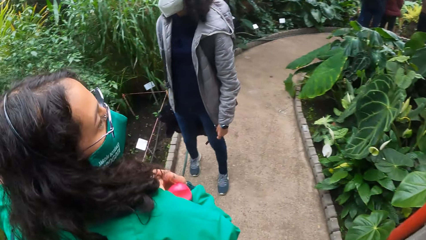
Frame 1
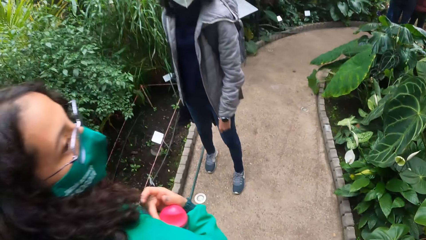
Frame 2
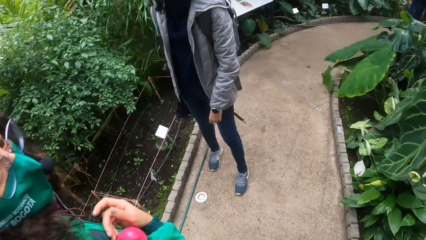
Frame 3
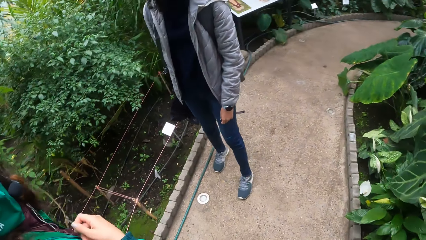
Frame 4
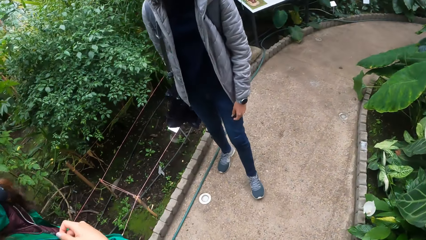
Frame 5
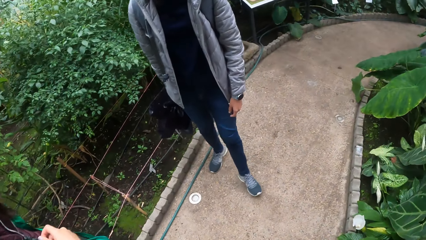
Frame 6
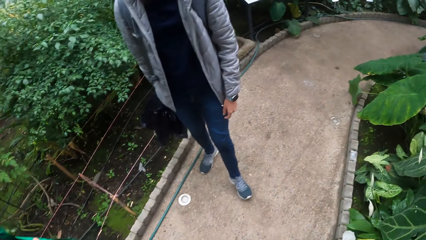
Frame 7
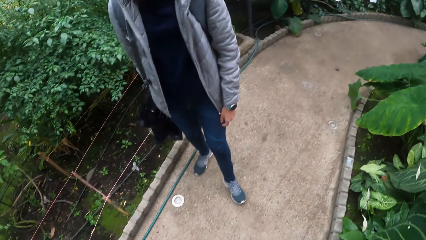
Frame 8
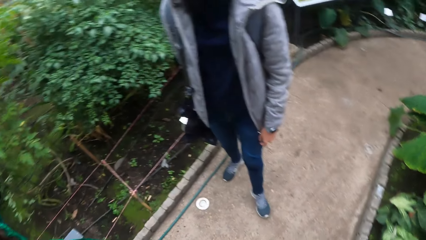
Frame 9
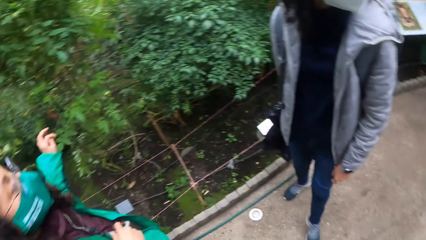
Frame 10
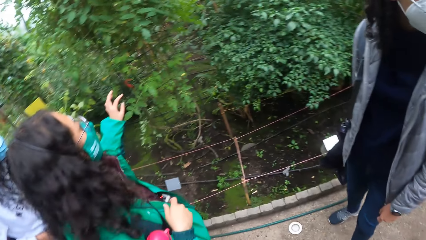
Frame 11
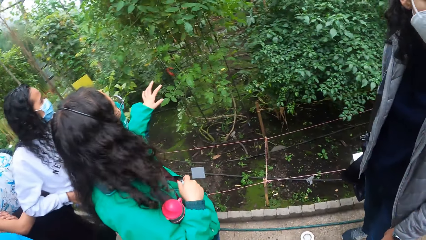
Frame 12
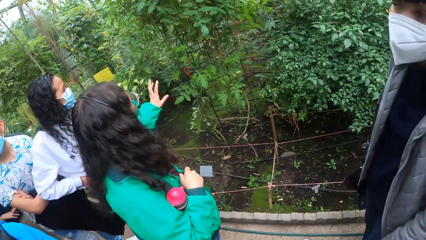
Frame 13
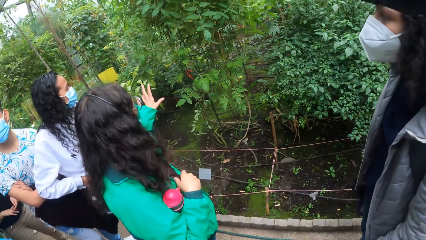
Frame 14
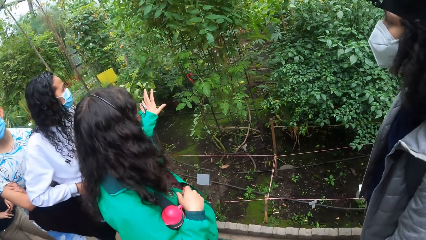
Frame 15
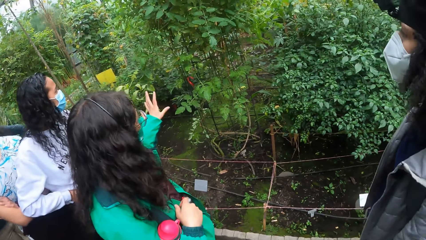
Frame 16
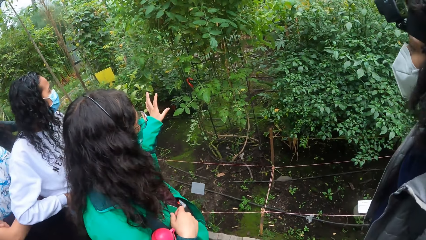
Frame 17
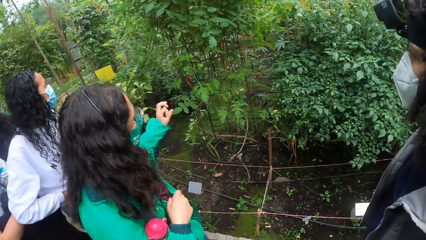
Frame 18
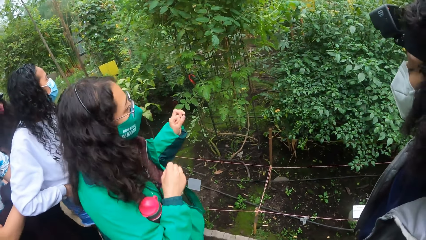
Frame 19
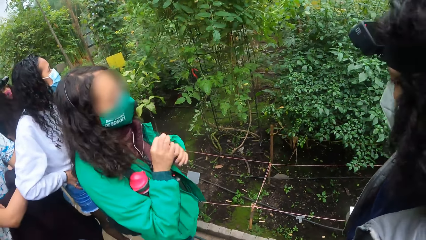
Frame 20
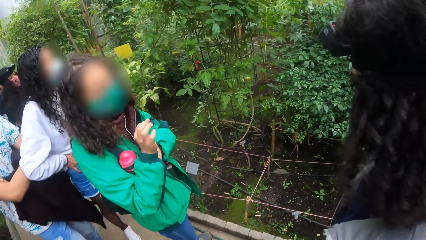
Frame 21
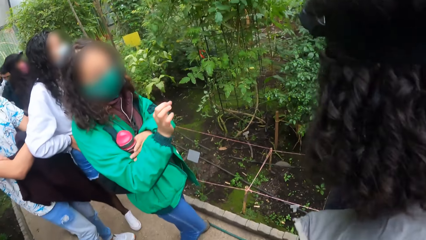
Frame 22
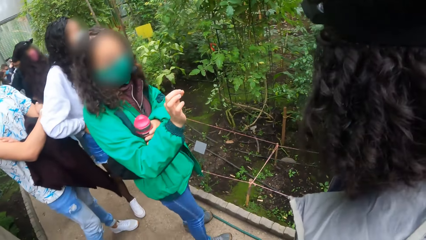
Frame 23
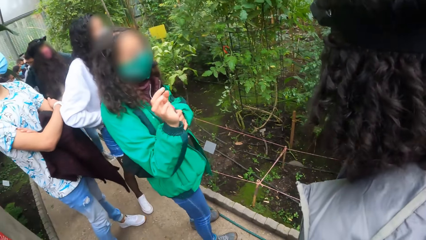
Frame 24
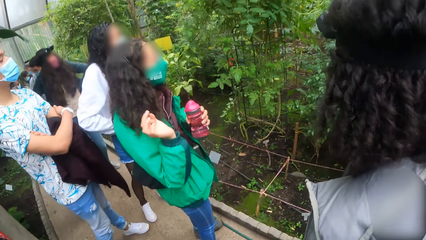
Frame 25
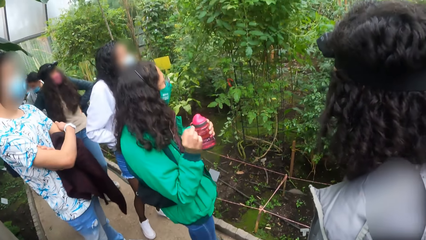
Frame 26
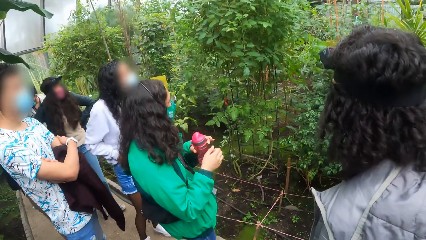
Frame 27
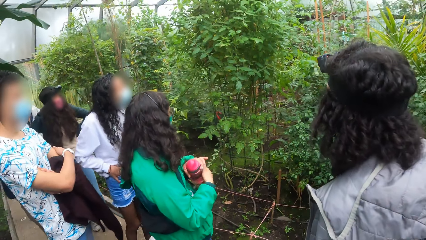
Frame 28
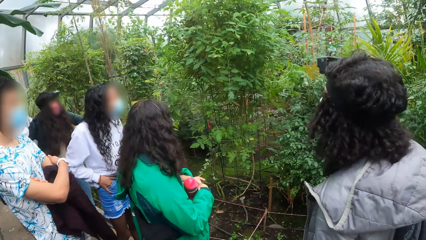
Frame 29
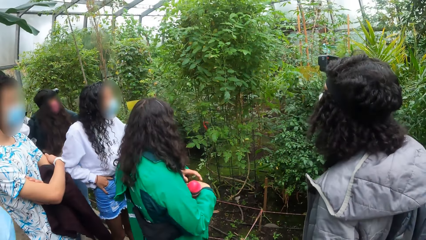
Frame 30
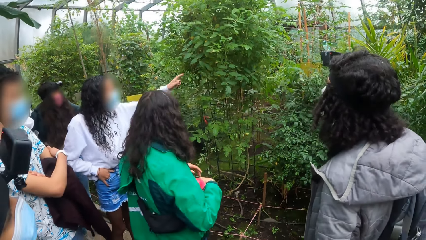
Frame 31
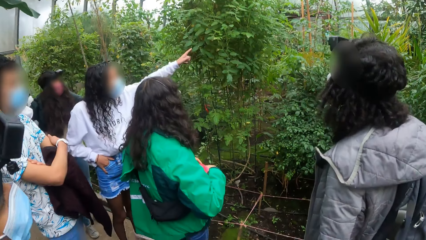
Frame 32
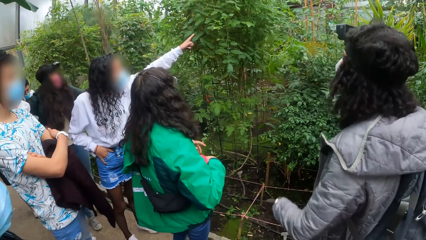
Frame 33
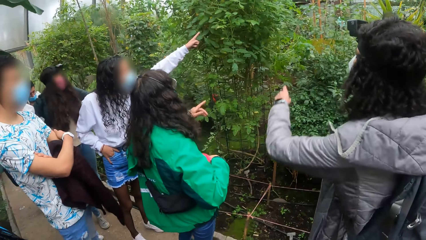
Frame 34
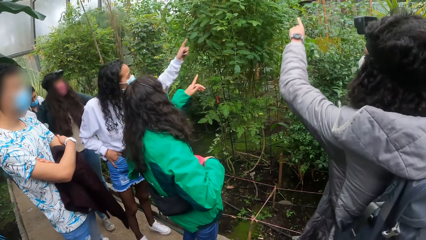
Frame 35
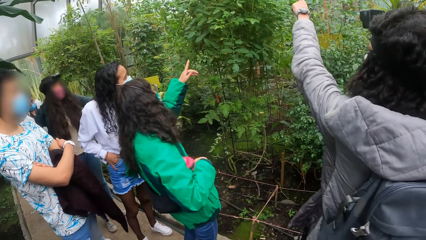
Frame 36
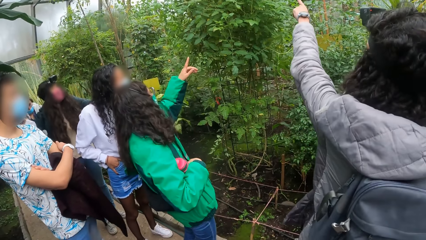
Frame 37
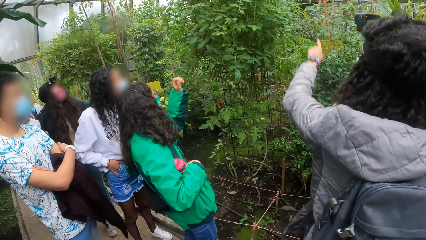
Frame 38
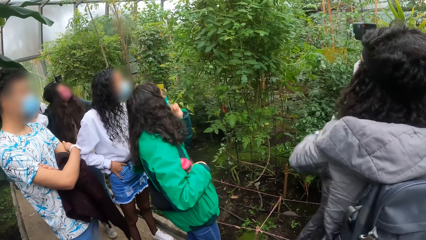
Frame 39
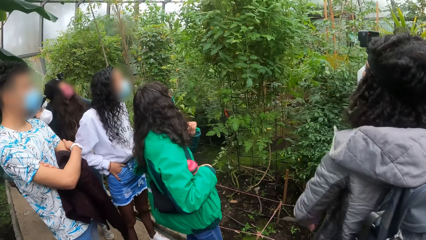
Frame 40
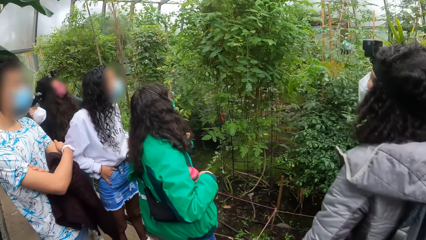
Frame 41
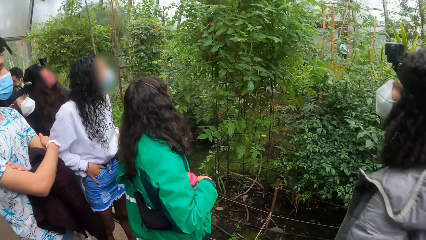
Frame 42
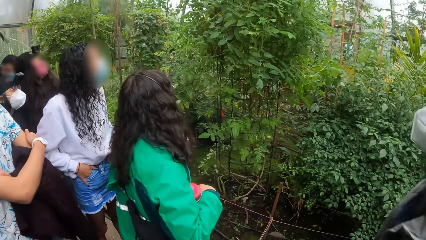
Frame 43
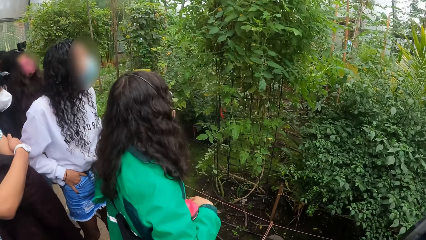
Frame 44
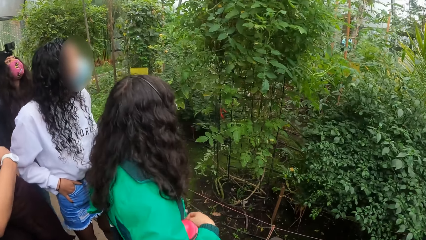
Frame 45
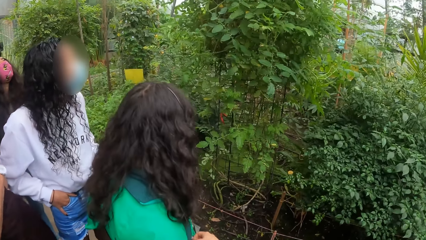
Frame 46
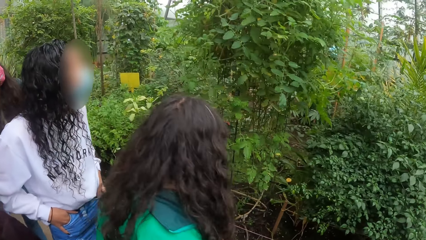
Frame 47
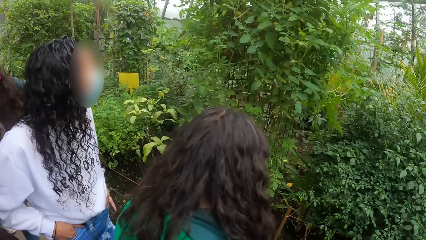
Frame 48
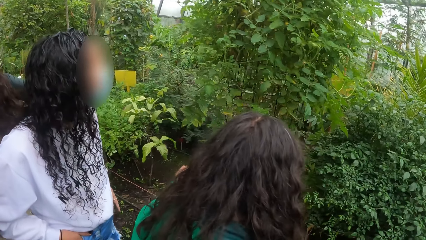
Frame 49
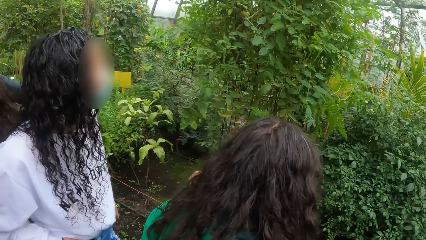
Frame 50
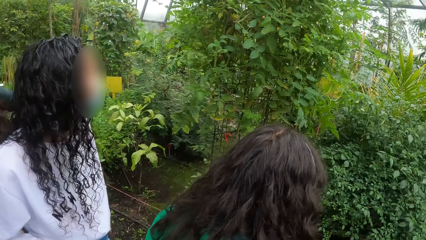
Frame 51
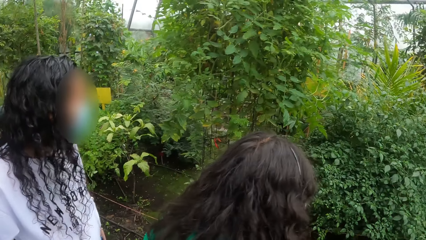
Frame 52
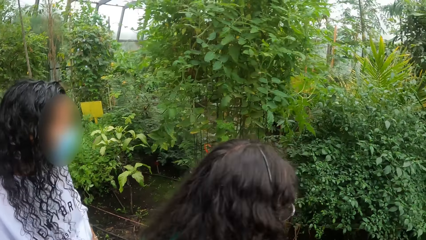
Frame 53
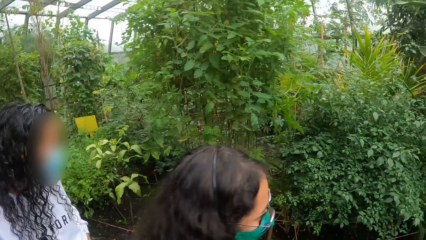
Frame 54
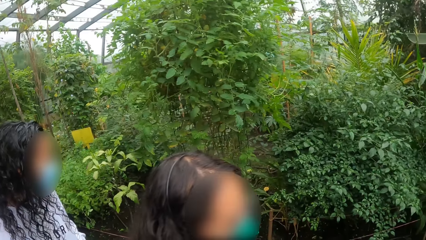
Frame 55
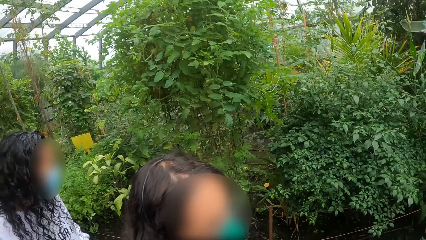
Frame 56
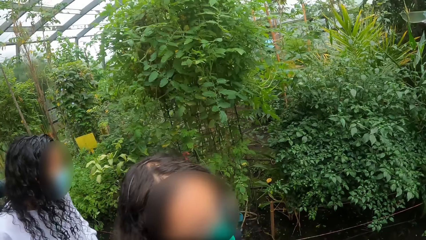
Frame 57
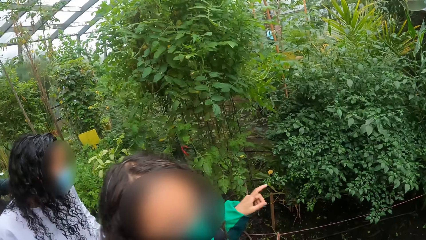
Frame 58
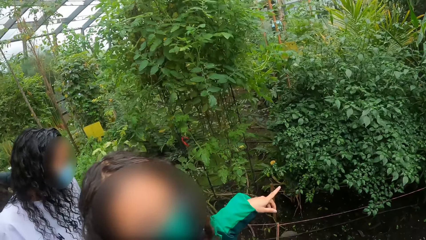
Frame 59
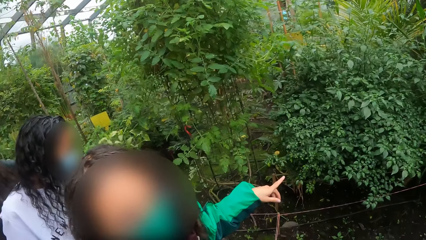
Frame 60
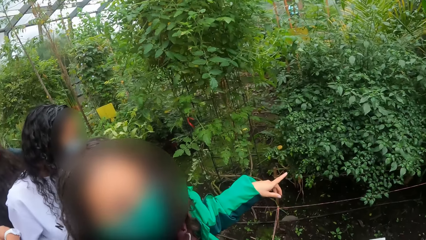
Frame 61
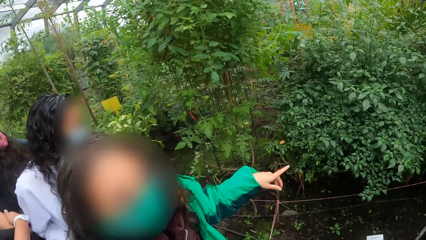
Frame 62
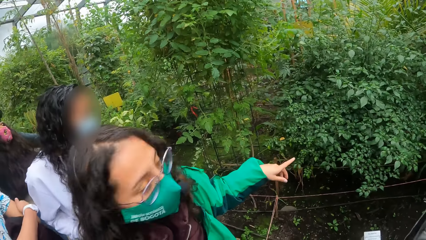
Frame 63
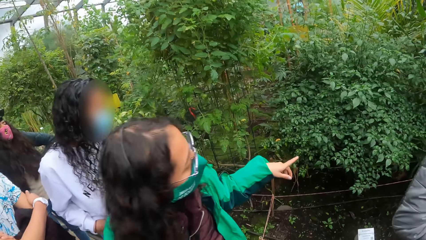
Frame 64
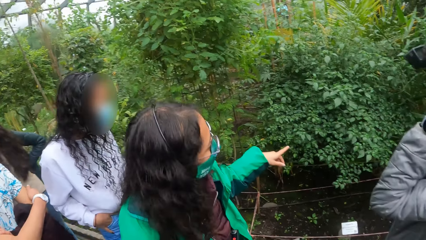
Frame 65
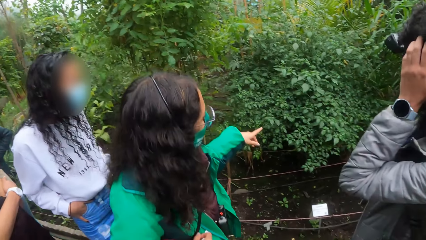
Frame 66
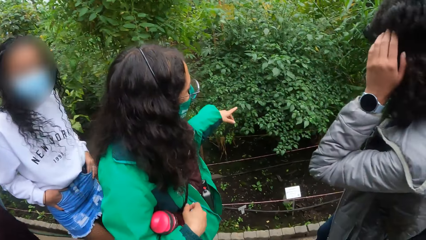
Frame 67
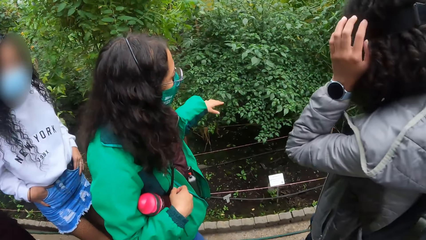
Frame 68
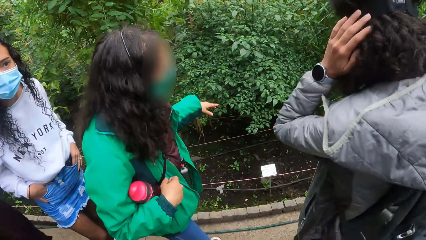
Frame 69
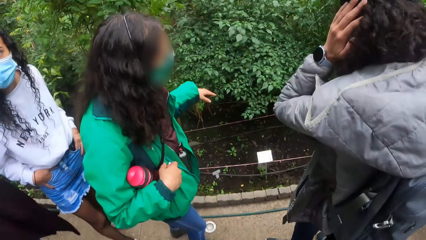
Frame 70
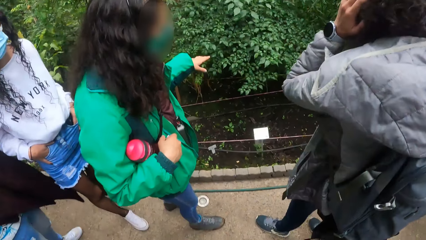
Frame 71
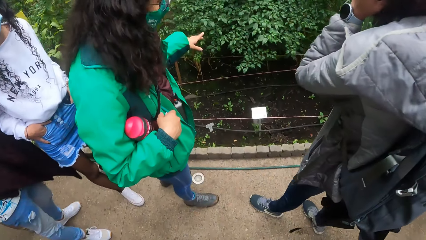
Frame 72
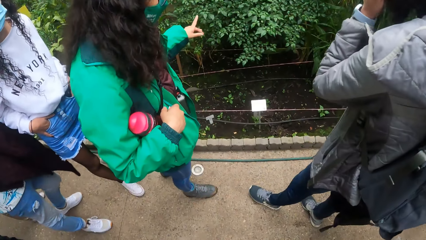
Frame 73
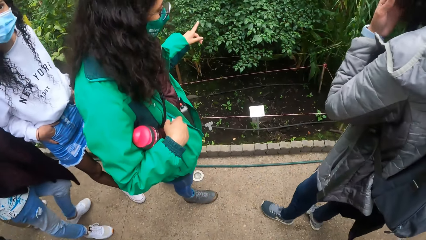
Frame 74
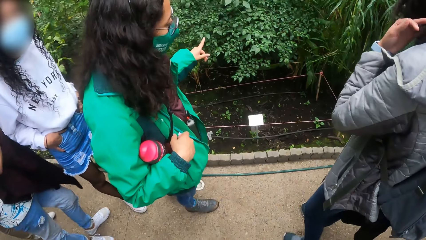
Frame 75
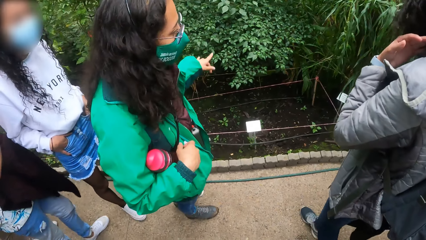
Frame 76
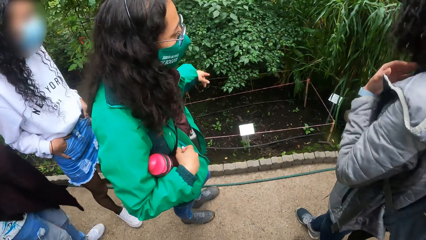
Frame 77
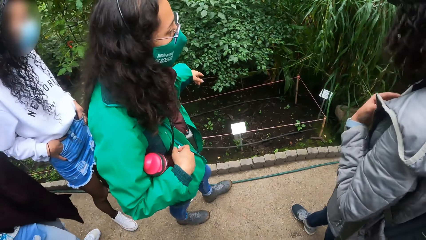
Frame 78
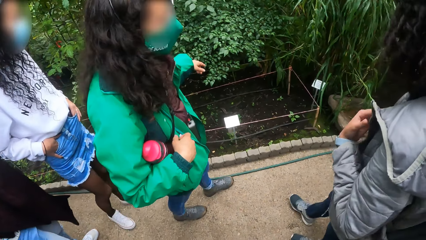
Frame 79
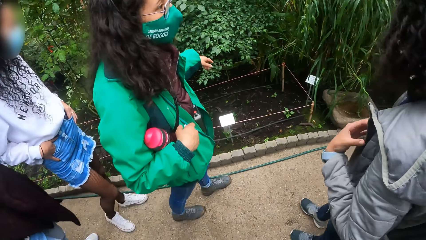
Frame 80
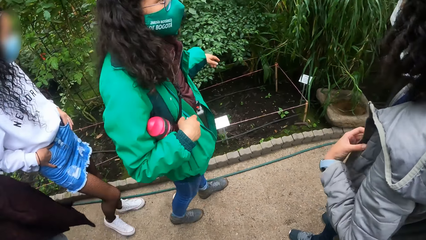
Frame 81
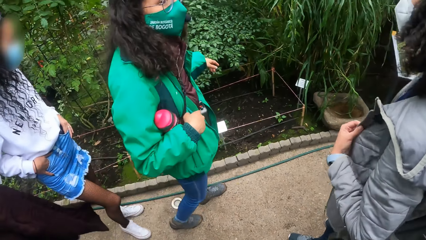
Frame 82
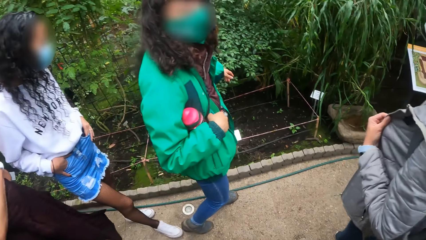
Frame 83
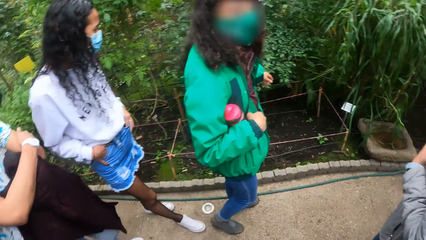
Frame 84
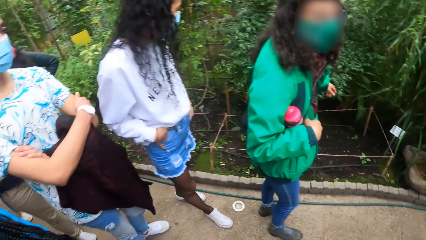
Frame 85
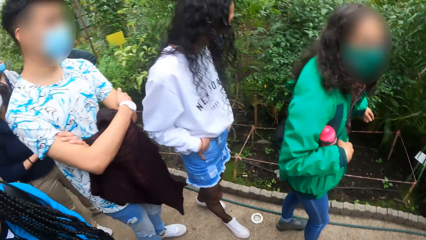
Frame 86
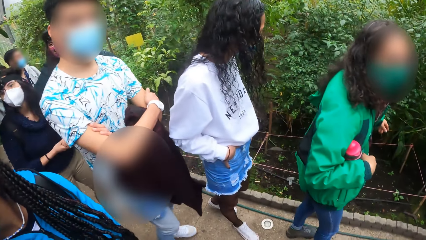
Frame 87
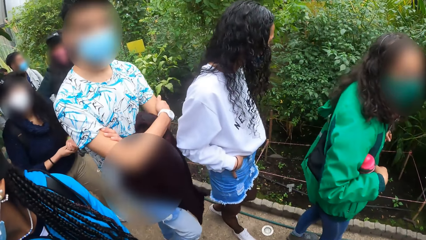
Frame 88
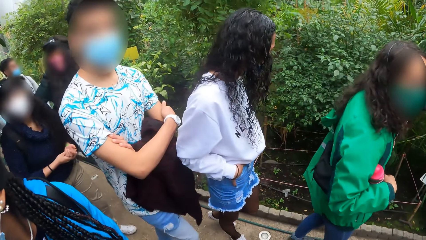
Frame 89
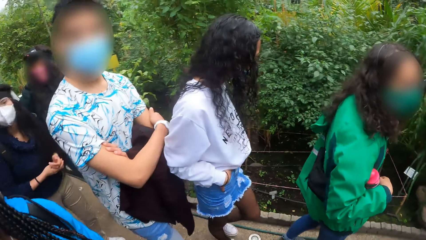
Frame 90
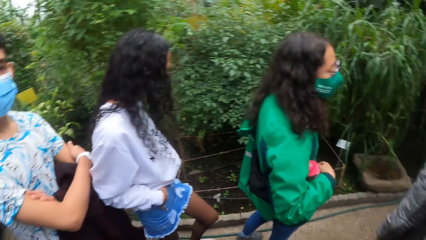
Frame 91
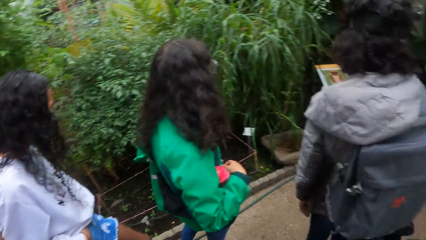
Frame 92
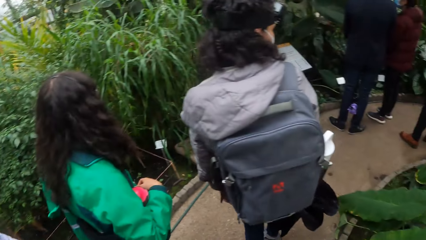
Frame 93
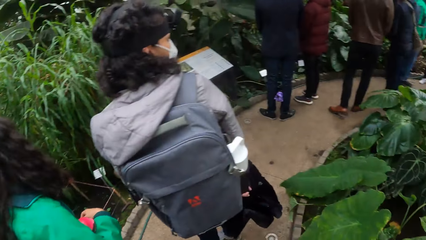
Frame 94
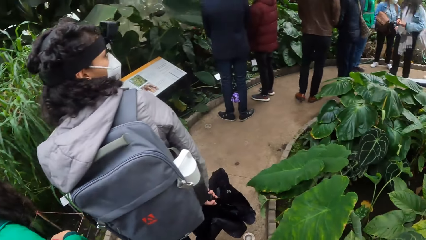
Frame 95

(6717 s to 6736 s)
The camera wearer walks on the pathway. A girl makes gestures with her left hand. An instructor addresses the students. The girl holds the bottle with her left hand. The girl holds the bottle with her right hand. Another girl points to a plant with her left hand. The first girl points to the plant with her left hand. A third girl points to the plant with her left hand. The first girl points to a plant with her left hand. The instructor addresses the students. The third girl itches her hair with her left hand.
